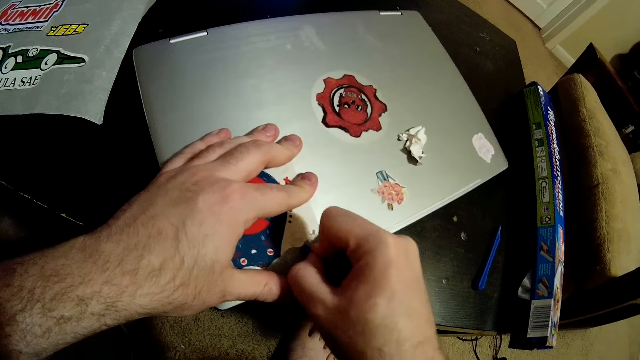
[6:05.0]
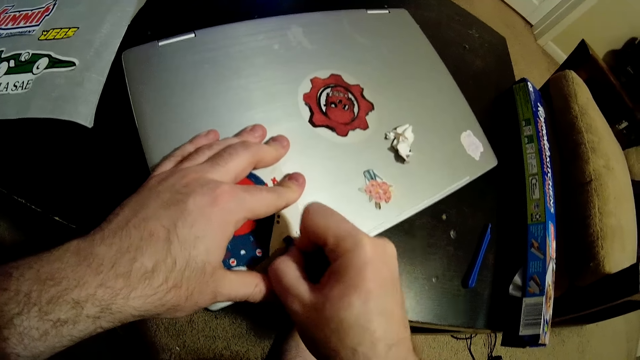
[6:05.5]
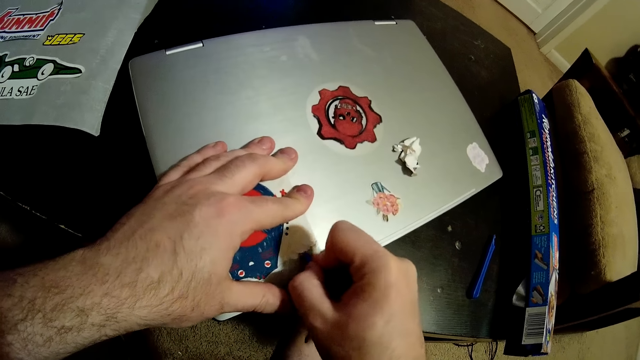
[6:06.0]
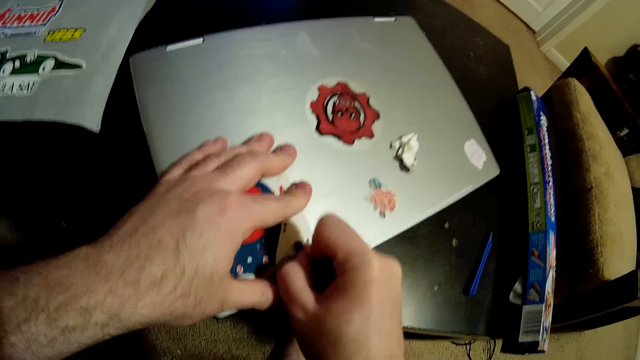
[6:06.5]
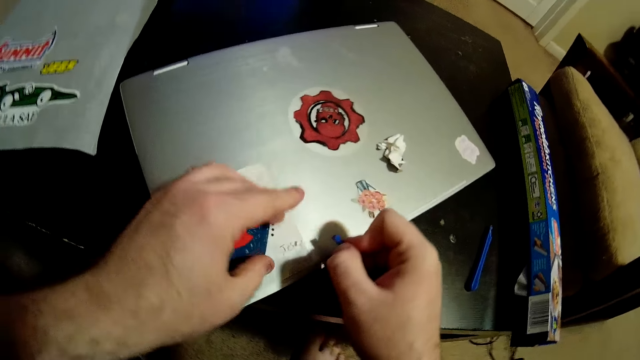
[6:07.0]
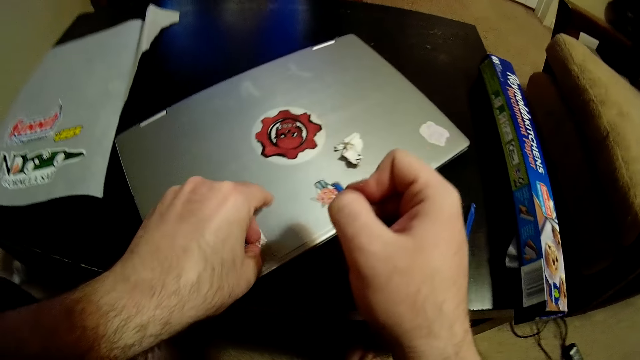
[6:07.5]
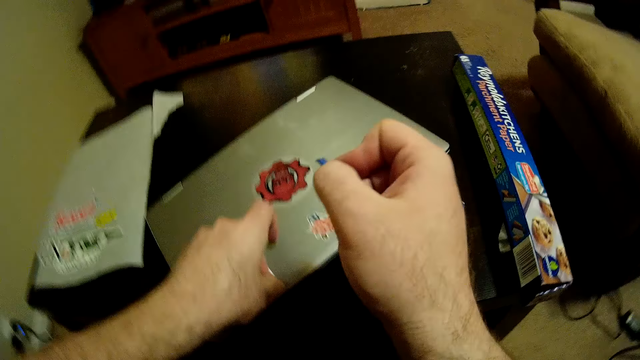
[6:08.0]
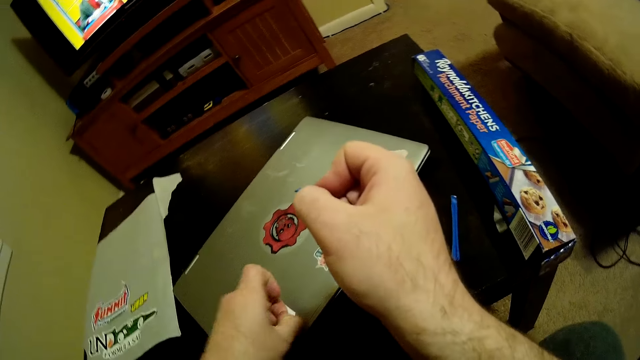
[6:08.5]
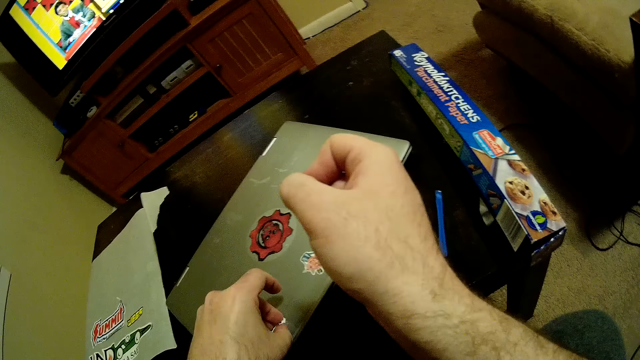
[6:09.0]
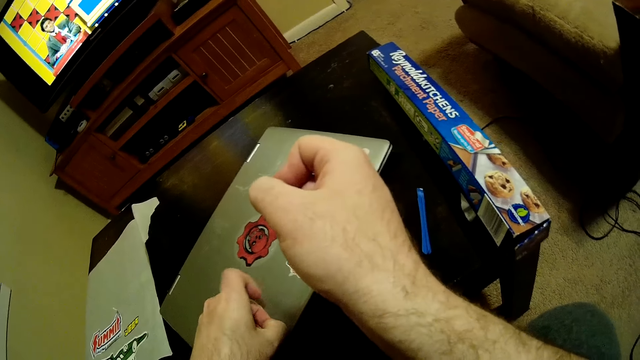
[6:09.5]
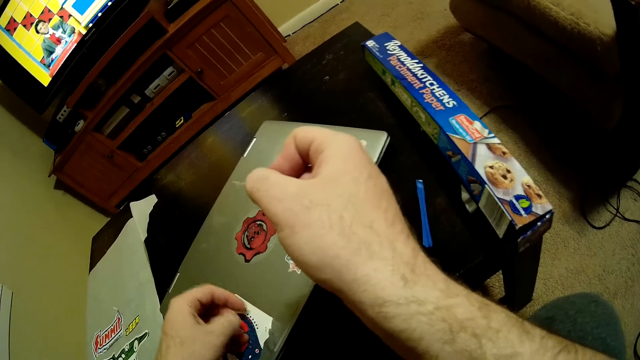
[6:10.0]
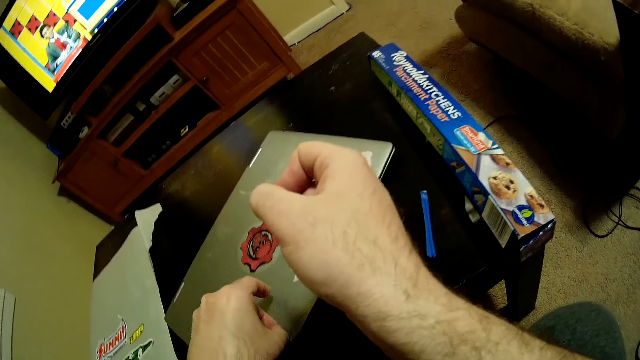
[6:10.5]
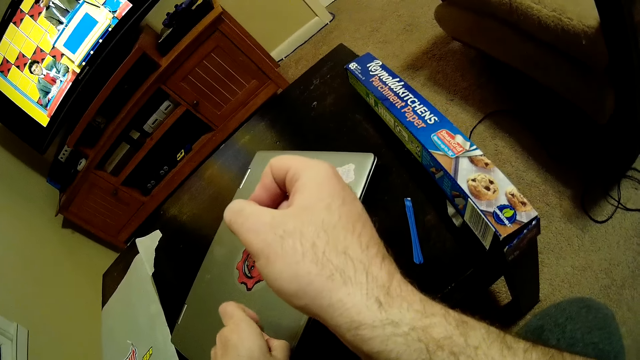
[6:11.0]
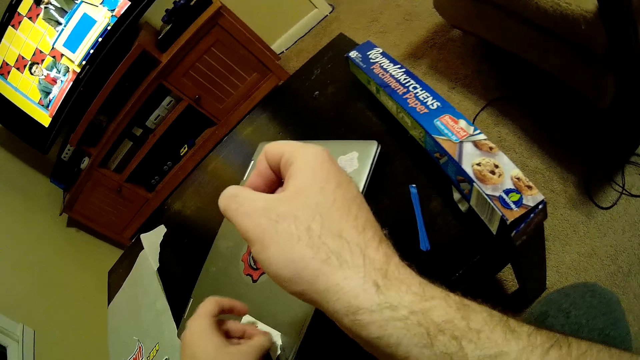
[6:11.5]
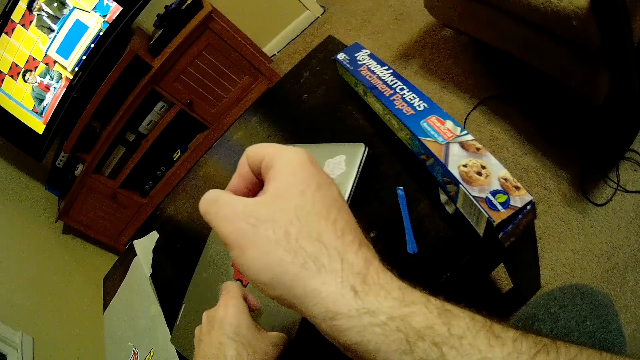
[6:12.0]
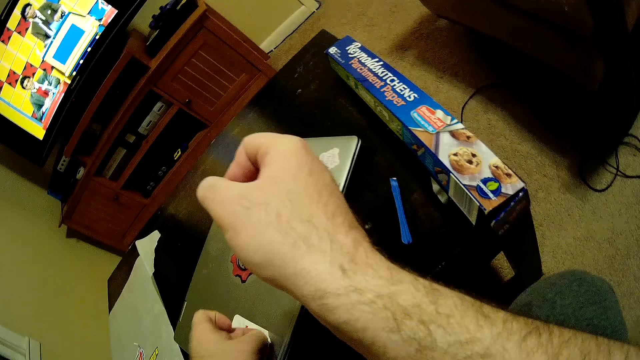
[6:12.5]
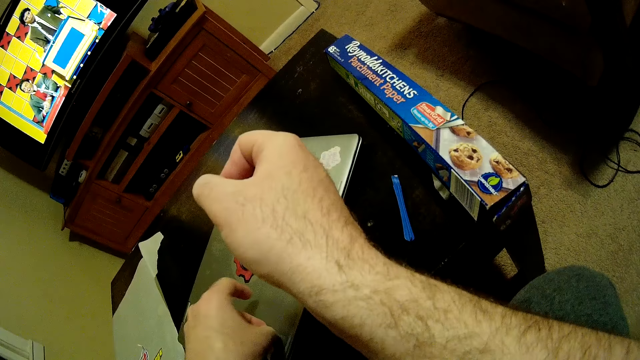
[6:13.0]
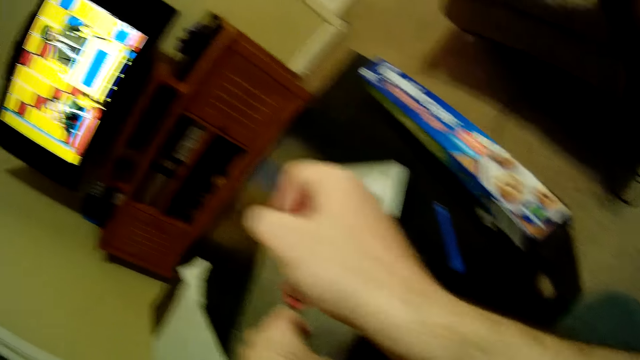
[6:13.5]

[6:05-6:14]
The camera wearer peels the sticker on the laptop with his left hand. He lifts the plastic with his right hand. He looks at the screen.

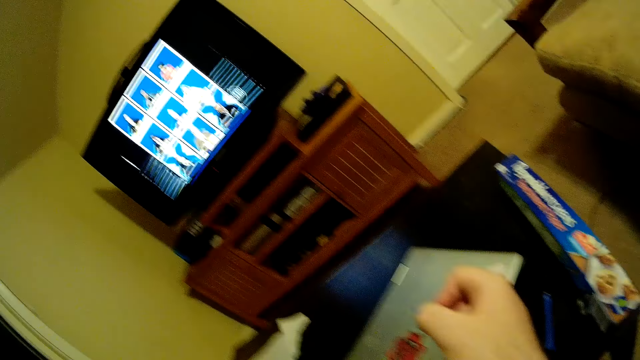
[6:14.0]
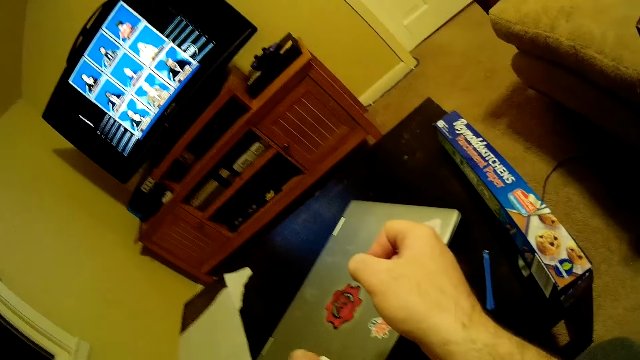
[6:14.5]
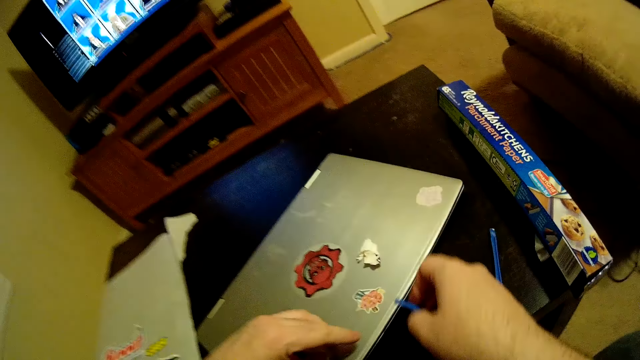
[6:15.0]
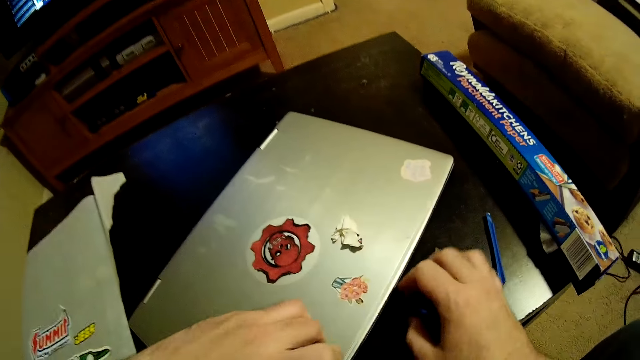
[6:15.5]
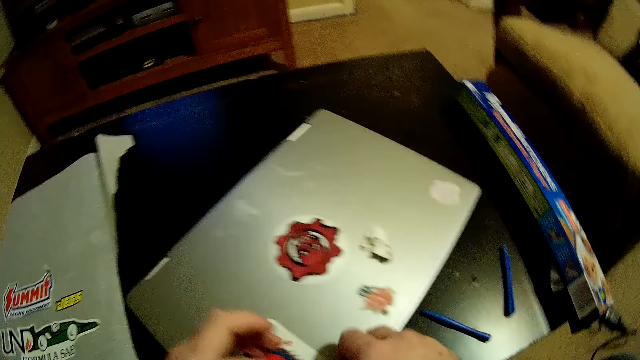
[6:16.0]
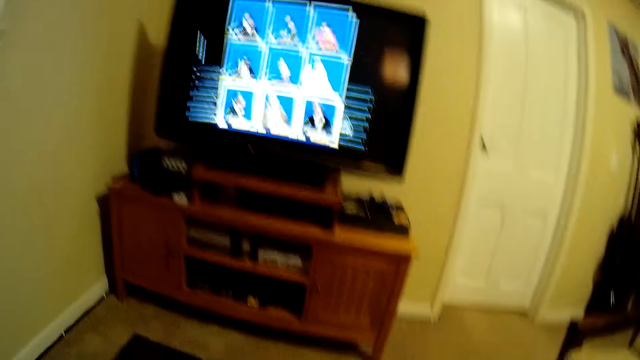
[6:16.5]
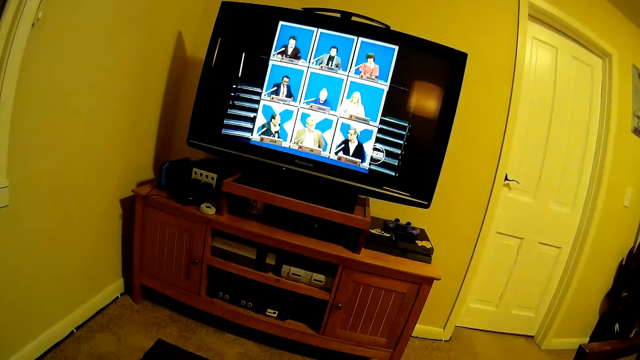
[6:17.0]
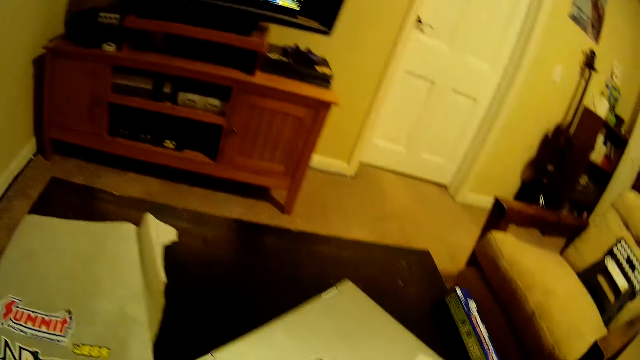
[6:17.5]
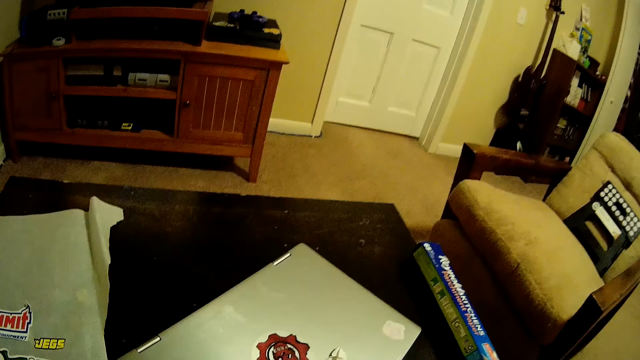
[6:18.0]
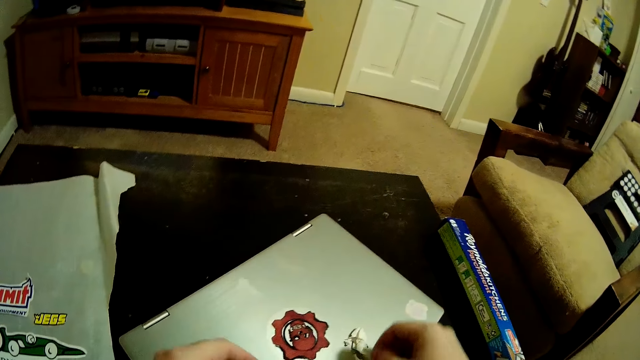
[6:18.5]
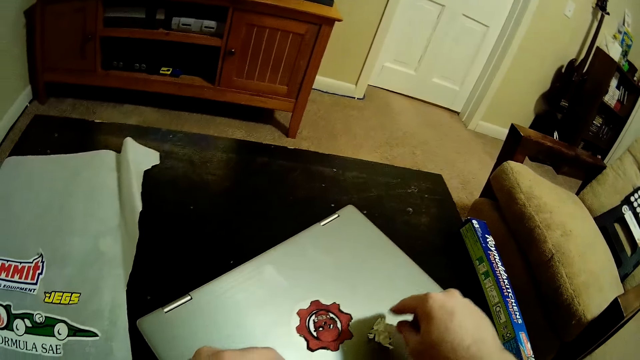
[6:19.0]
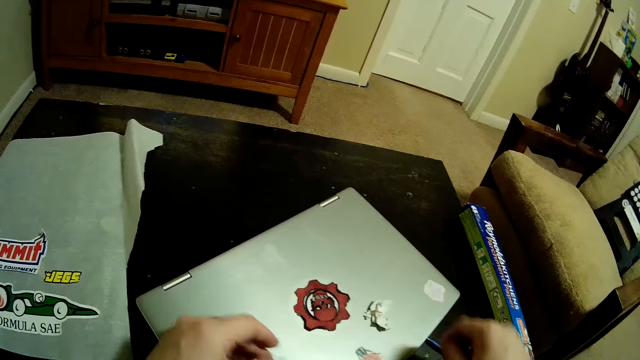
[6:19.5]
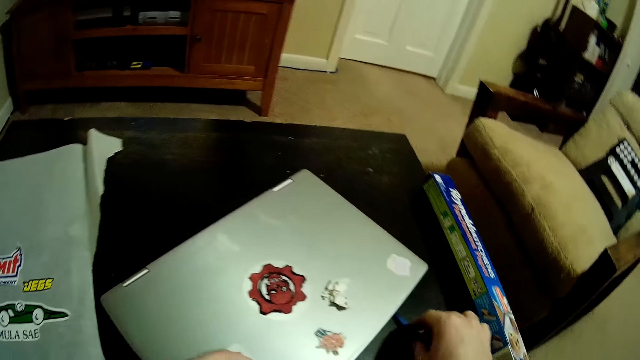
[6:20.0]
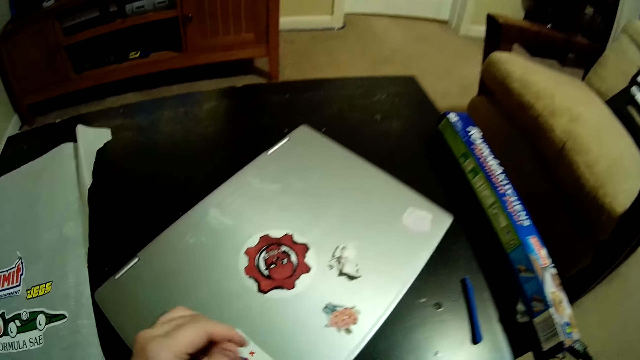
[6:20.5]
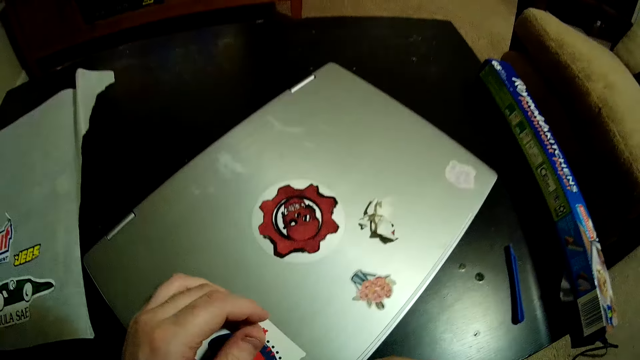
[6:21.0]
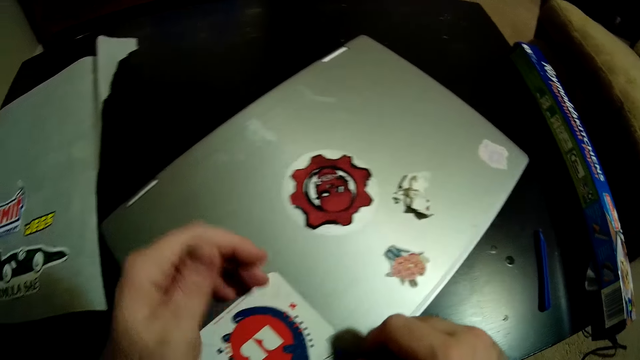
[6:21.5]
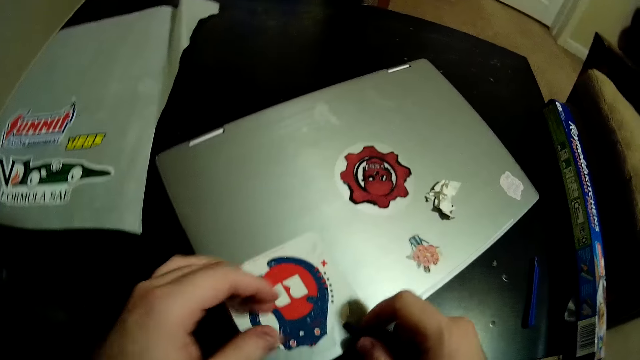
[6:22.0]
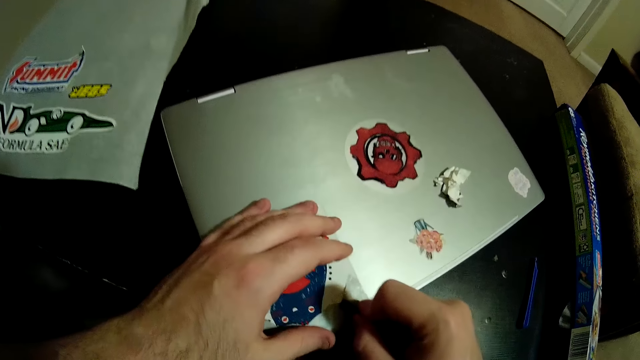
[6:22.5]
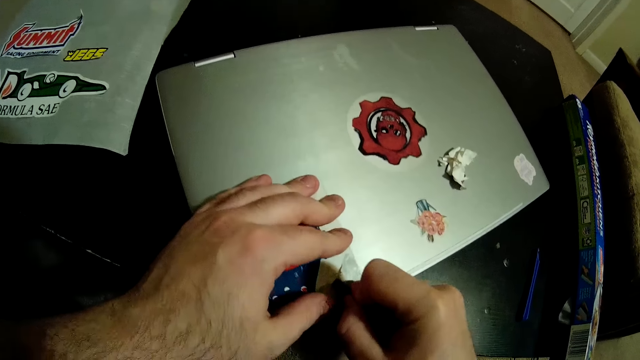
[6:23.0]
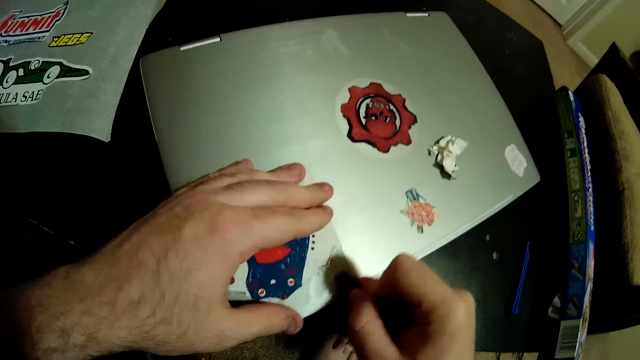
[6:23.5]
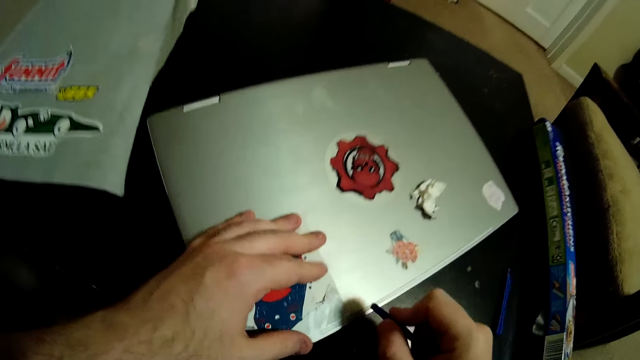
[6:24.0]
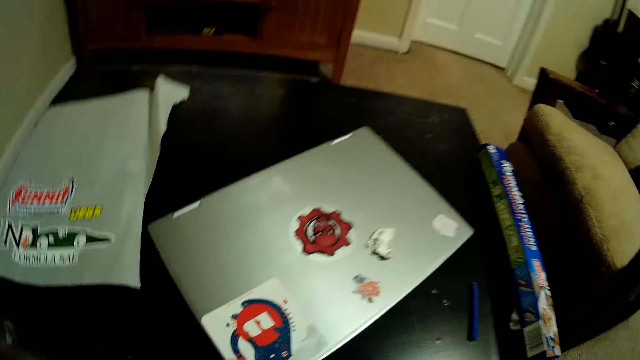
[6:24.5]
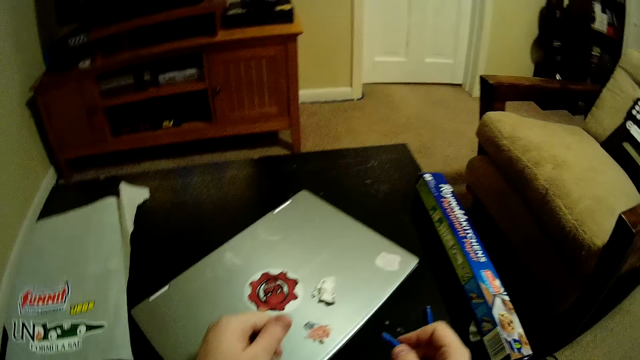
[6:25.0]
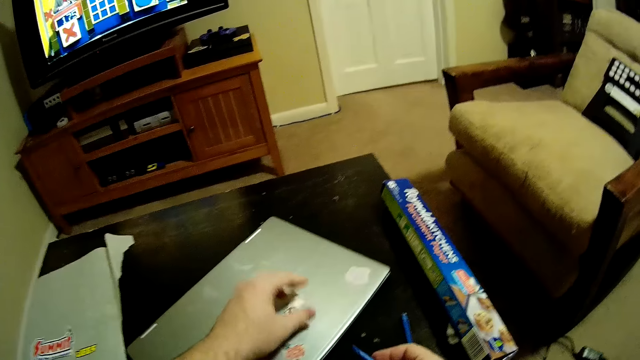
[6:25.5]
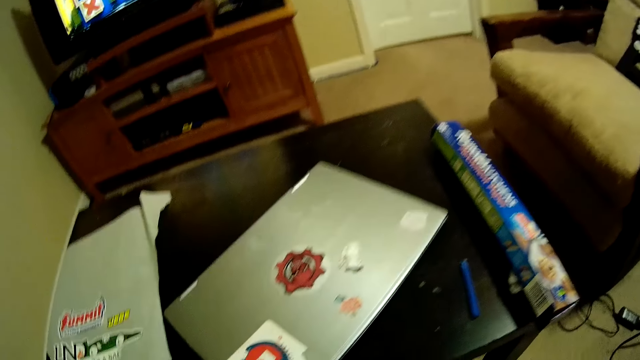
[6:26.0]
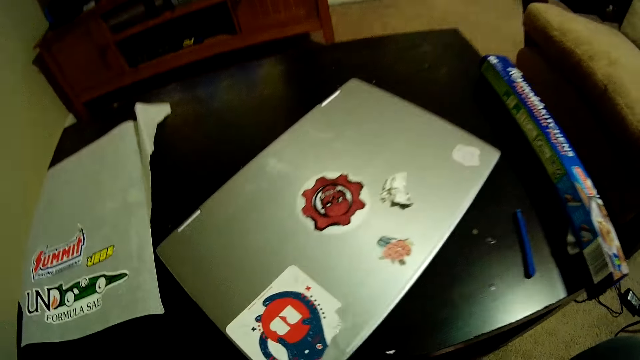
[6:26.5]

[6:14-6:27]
The camera wearer picks the plastic on the table with his right hand and drops the plastic on the table with his right hand. He peels the sticker on the laptop with his right hand. He looks at the screen. He drops the piece on the laptop with his right hand. He picks the plastic on the table with his right hand. He peels the sticker on the laptop with the plastic in his right hand. He removes pieces from the plastic with his left hand. He drops a sticker on the laptop.
